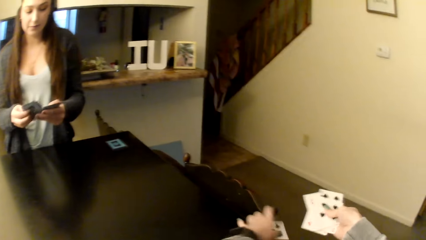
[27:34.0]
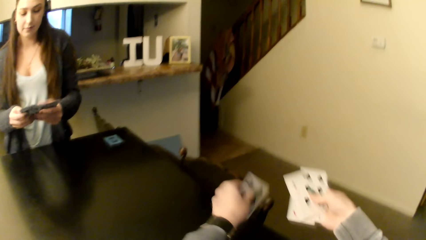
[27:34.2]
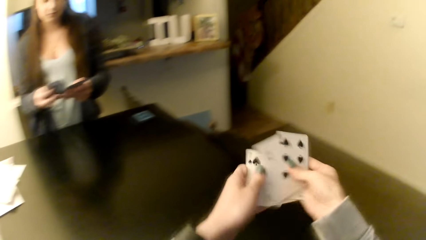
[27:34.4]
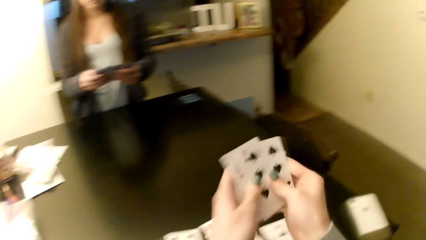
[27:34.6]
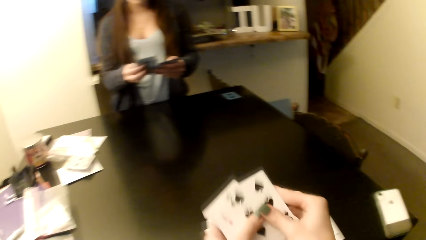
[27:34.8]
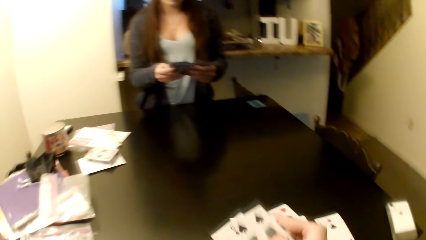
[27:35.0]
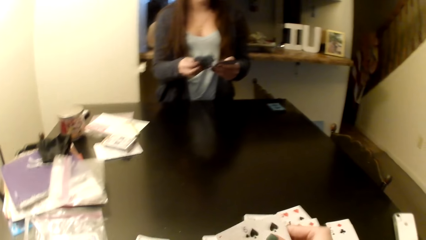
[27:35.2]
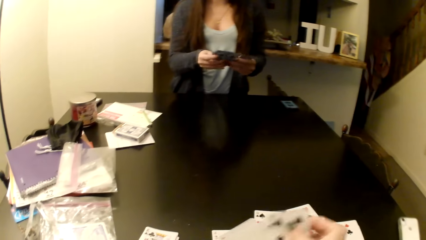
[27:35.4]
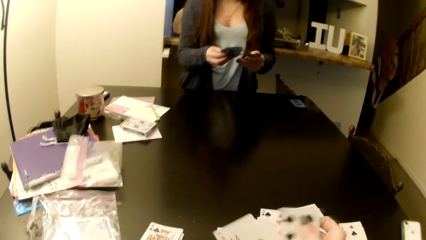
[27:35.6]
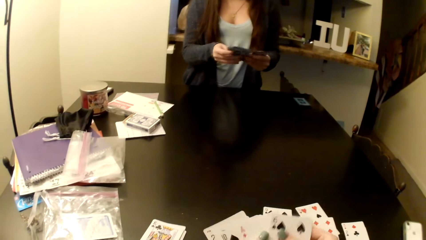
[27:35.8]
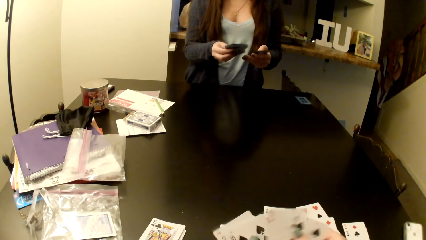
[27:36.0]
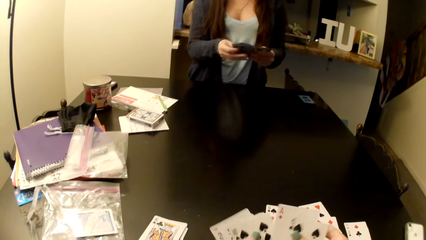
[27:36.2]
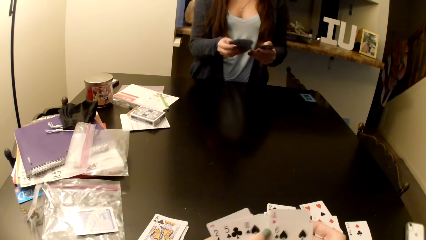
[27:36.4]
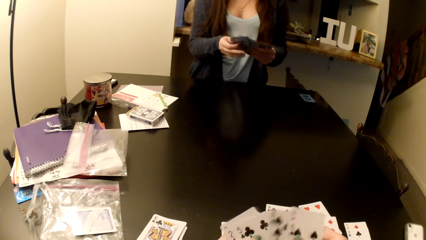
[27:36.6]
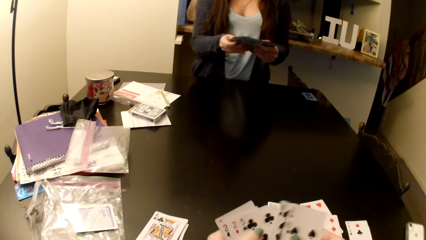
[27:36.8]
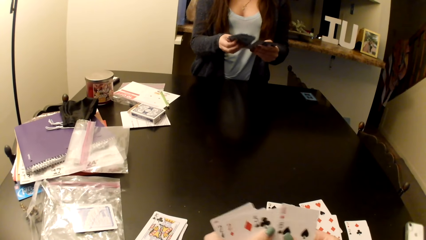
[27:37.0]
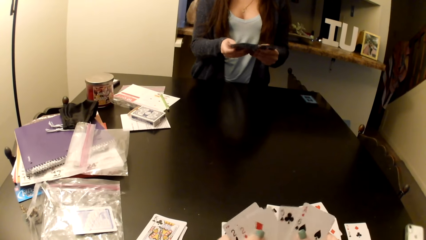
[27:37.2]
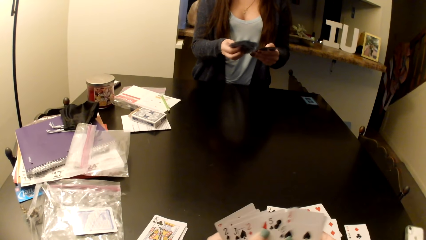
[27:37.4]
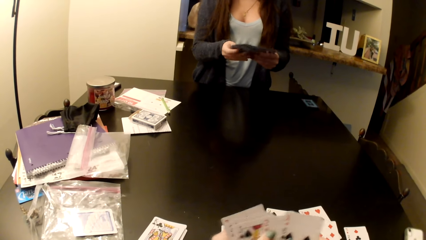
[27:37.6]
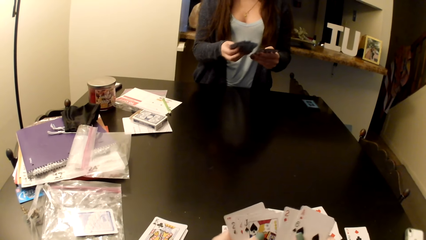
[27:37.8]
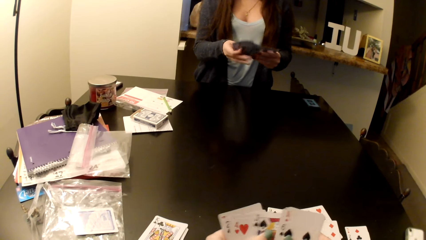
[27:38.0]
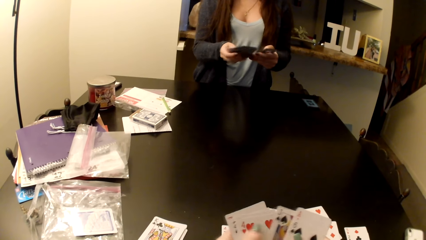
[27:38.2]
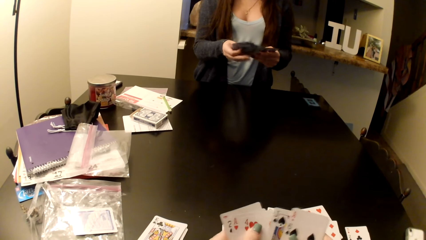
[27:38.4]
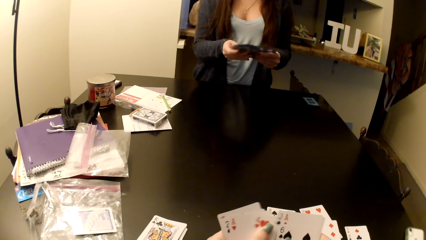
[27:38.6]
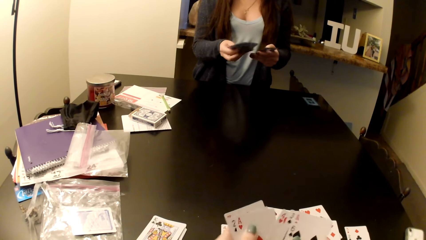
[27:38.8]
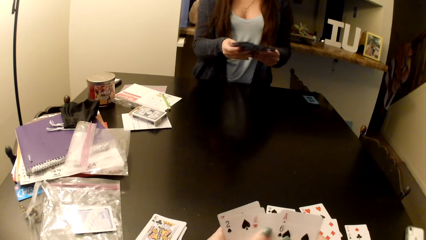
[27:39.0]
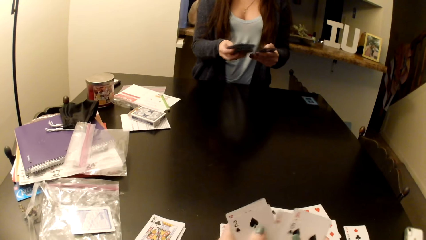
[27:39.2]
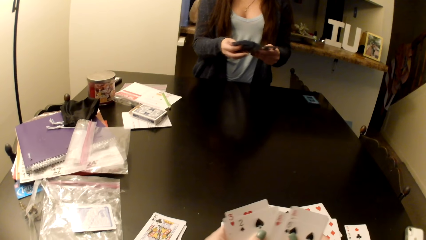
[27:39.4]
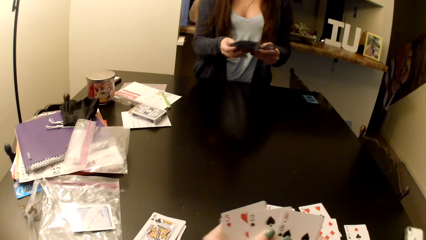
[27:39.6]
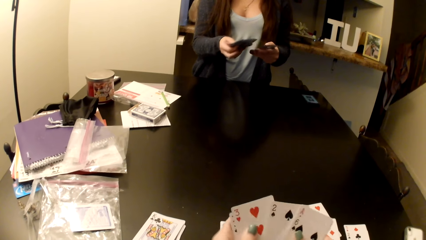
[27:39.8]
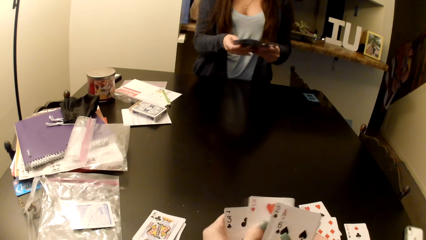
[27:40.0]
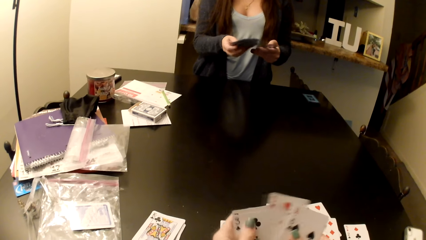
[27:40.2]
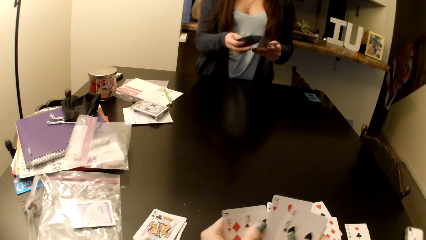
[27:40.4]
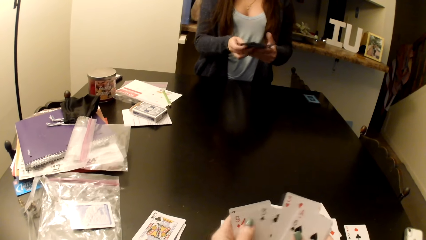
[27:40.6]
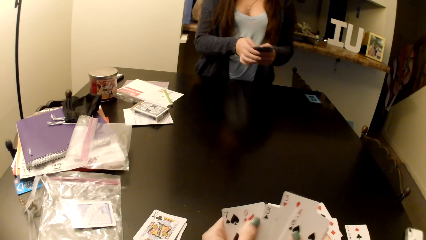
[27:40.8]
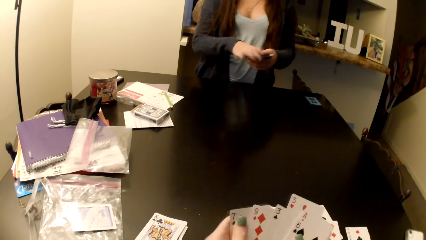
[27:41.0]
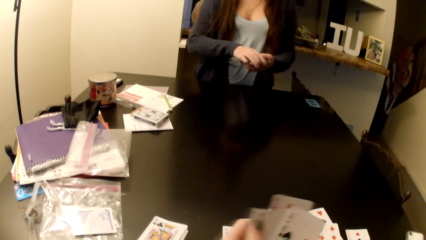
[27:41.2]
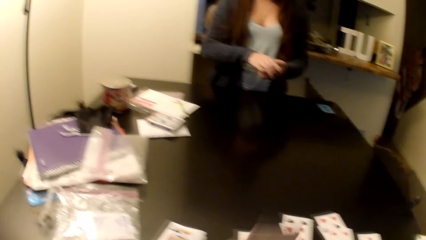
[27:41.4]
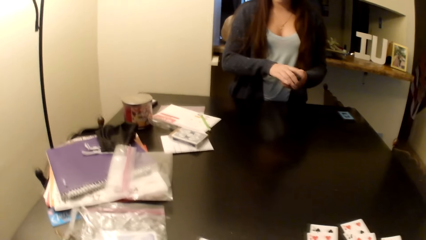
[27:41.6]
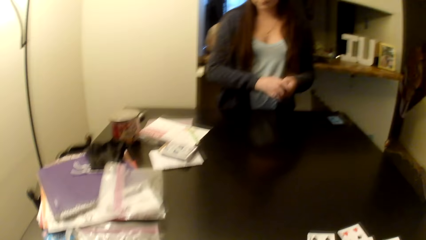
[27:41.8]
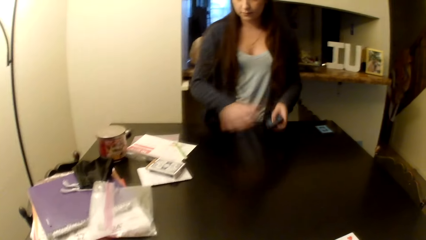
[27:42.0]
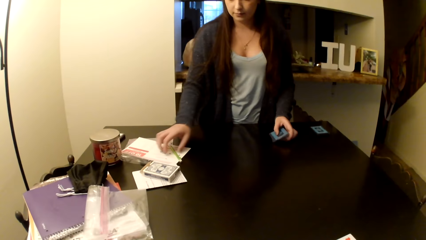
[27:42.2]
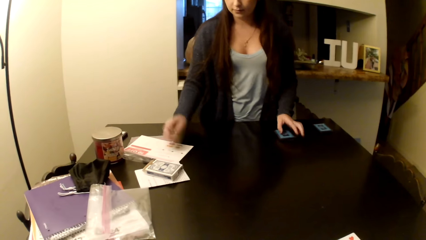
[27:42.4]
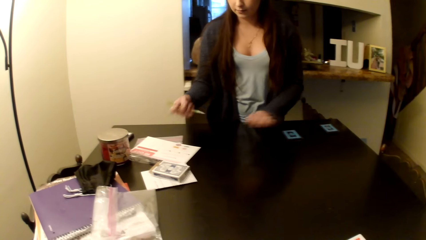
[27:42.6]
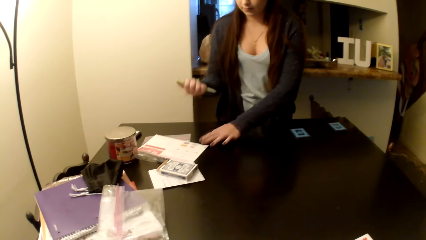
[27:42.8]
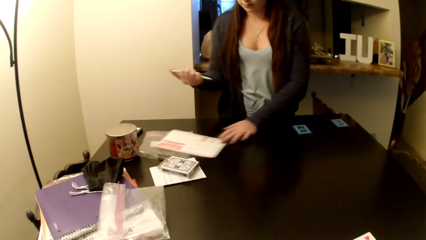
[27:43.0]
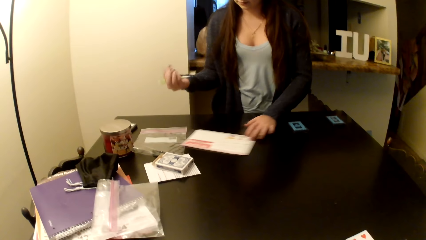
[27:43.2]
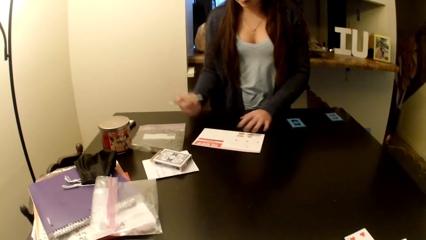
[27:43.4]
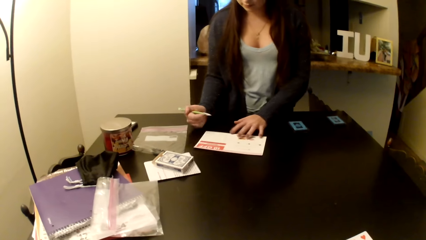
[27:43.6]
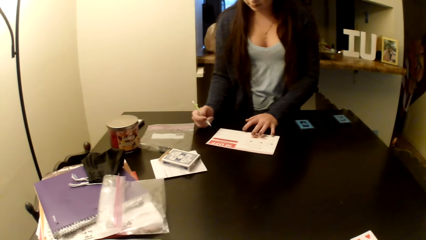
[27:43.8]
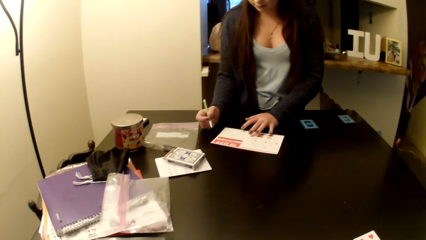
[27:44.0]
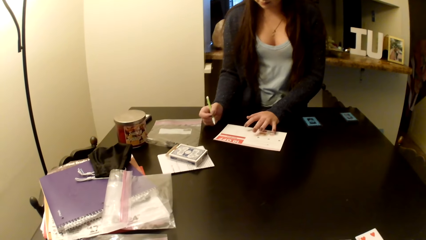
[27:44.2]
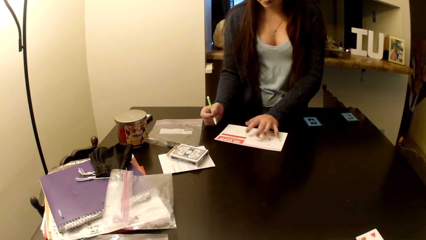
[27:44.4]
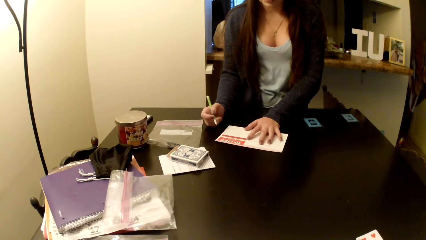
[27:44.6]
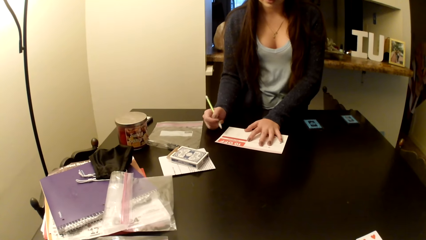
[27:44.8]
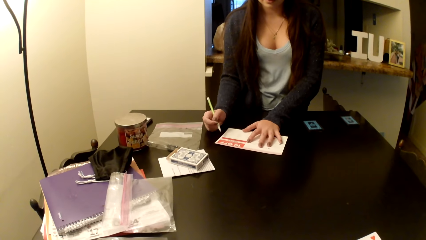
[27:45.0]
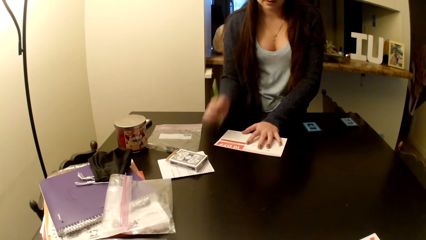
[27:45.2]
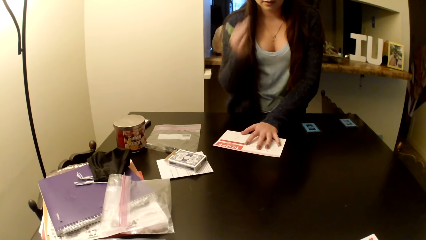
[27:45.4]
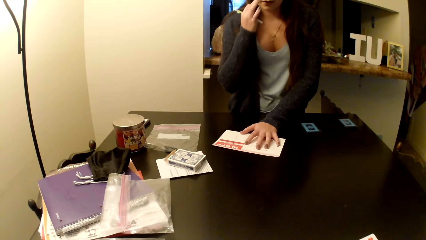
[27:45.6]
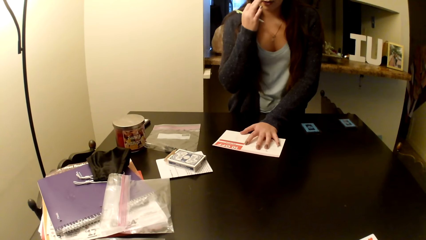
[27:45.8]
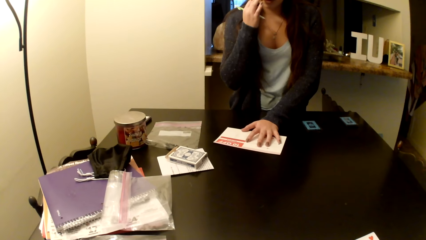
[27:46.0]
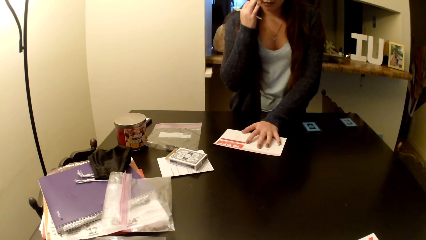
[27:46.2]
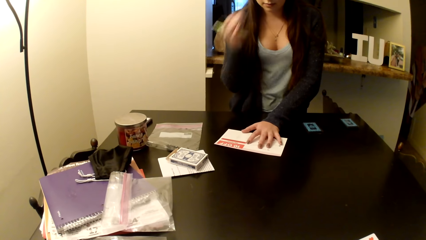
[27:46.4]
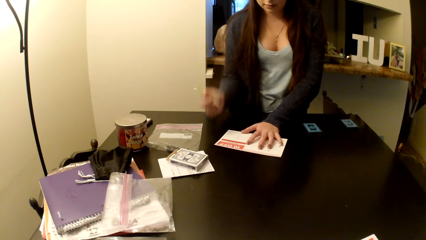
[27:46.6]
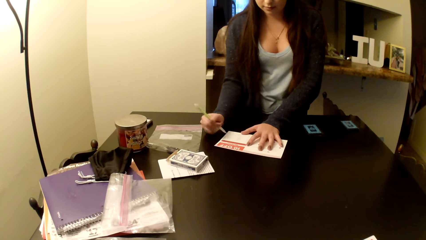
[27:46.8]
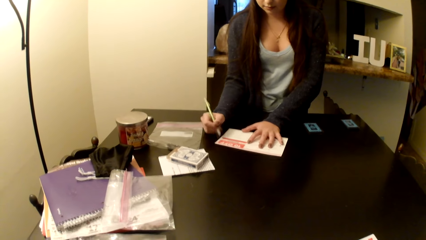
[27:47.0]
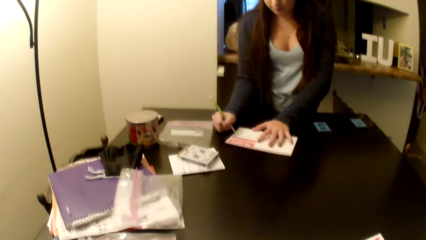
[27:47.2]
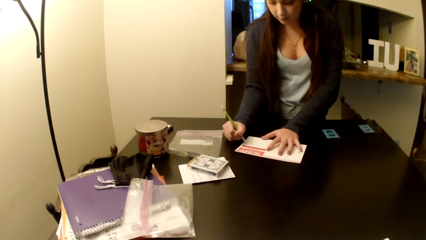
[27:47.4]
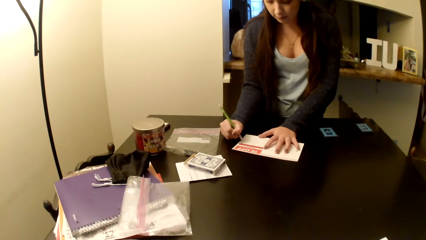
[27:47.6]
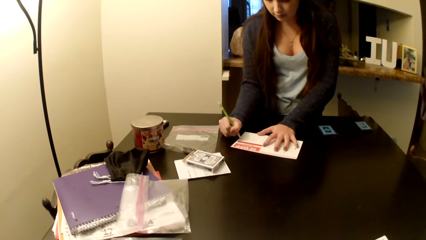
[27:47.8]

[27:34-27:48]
The camera wearer spreads cards on the hand. They shuffle the cards. A woman takes a pen from the table, pulls a paper and picks up the paper.

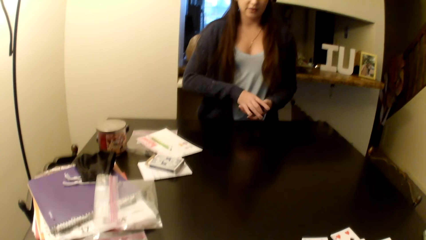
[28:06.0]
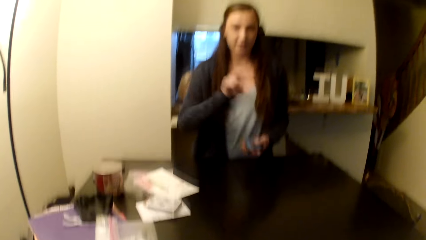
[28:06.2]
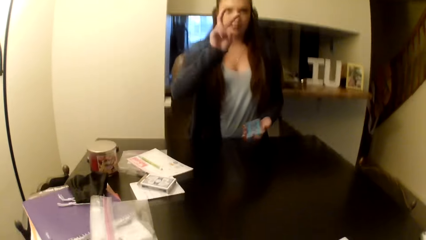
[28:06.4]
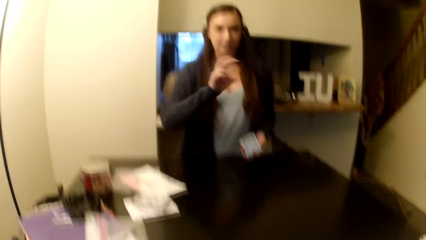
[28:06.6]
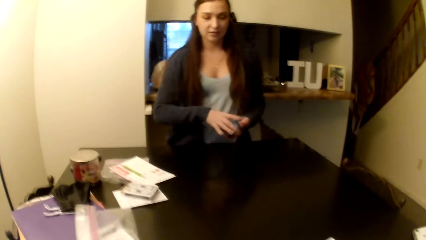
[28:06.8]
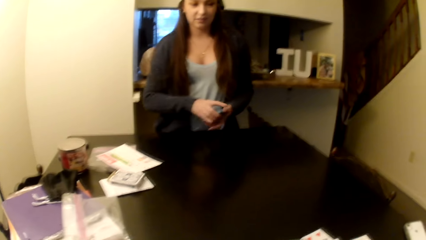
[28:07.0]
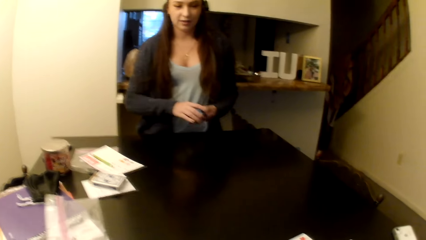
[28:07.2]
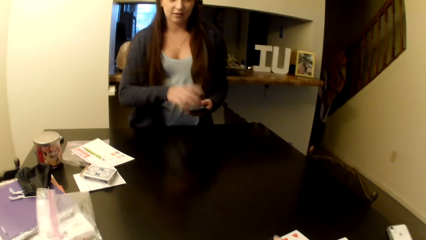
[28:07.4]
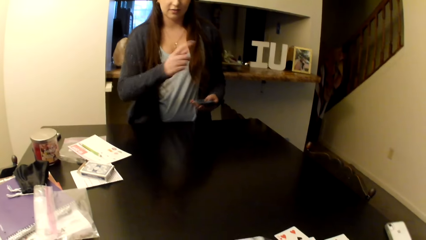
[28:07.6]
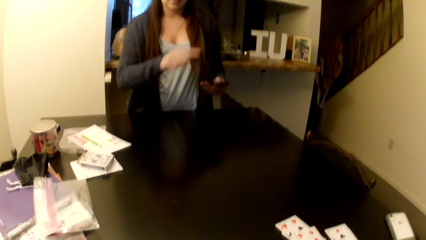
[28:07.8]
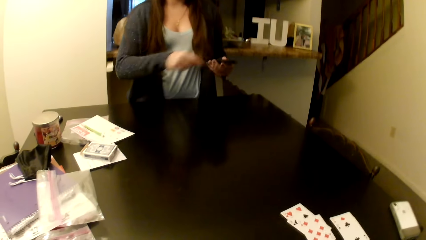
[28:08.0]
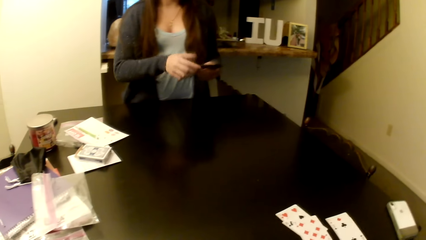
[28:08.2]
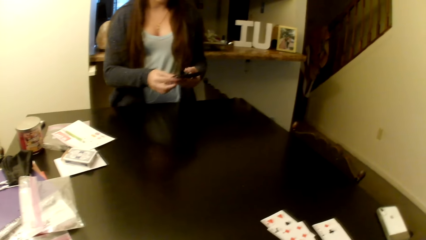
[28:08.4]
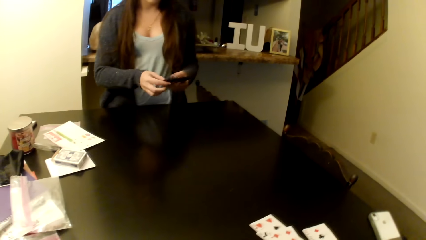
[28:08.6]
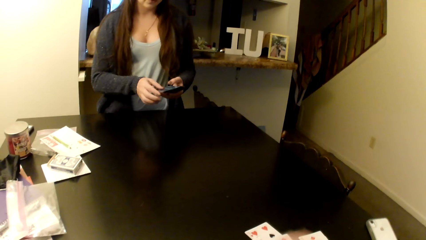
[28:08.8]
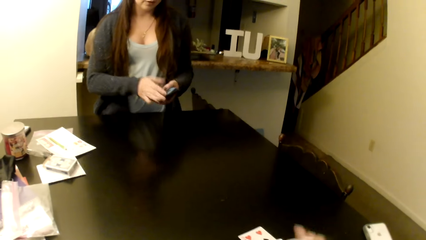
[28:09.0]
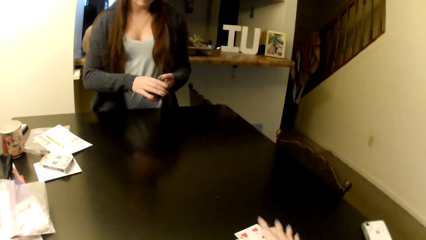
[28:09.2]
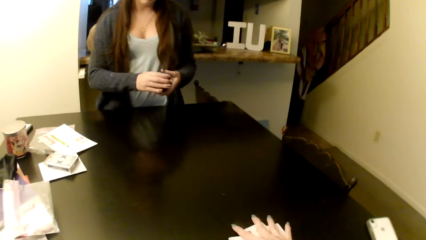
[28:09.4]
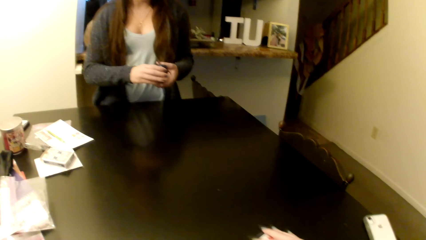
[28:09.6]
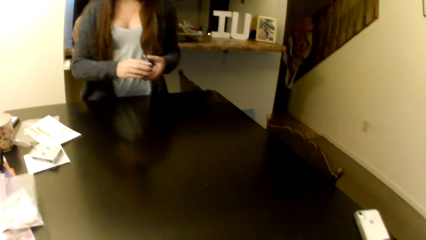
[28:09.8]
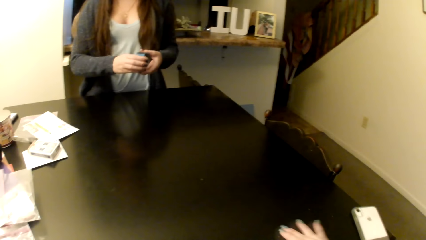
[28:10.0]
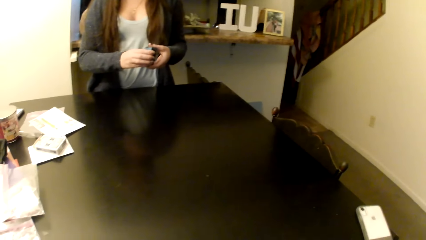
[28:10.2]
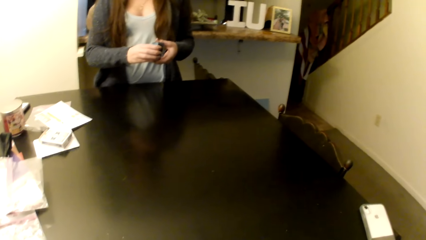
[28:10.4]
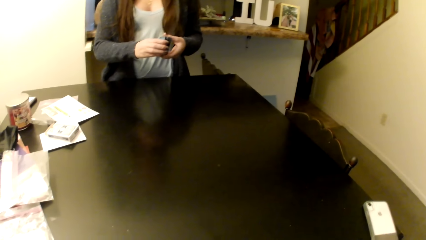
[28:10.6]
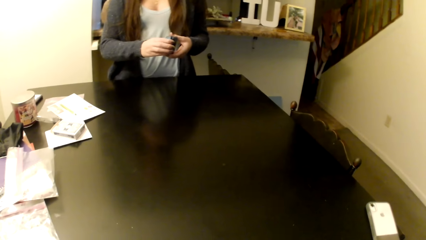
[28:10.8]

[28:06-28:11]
The camera wearer picks up cards on the table. A woman shuffles the cards.
